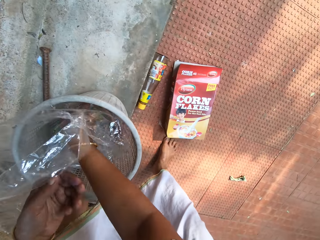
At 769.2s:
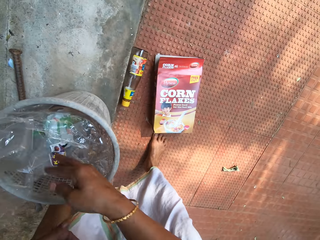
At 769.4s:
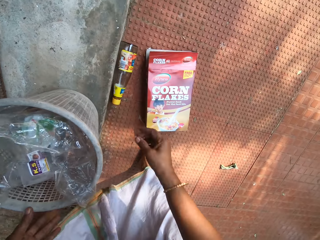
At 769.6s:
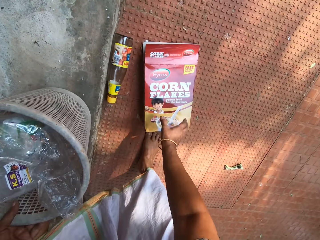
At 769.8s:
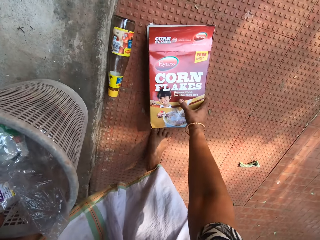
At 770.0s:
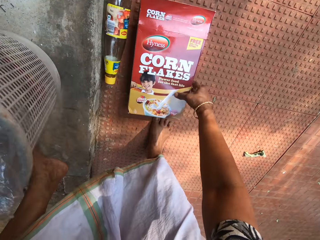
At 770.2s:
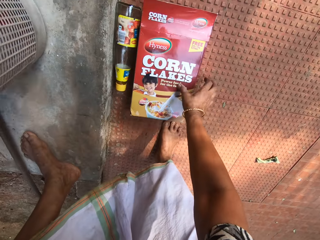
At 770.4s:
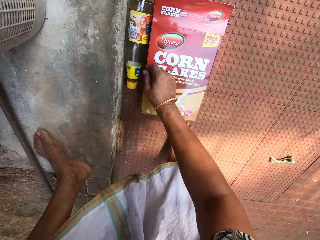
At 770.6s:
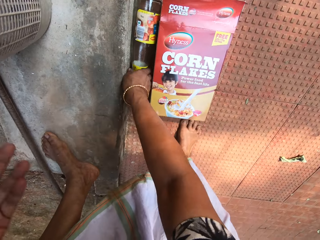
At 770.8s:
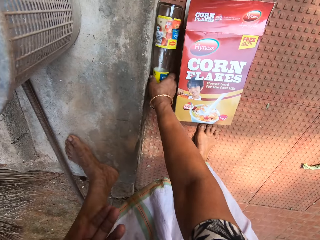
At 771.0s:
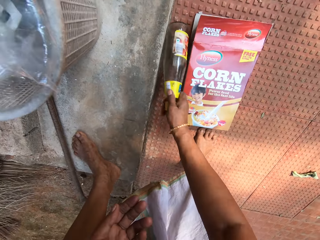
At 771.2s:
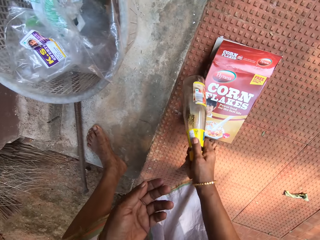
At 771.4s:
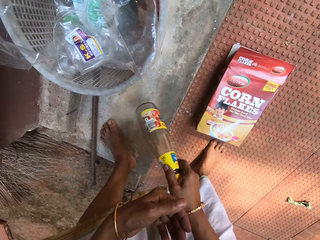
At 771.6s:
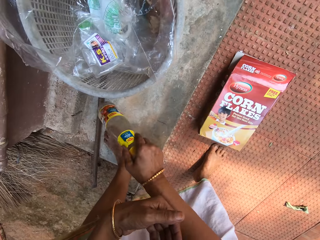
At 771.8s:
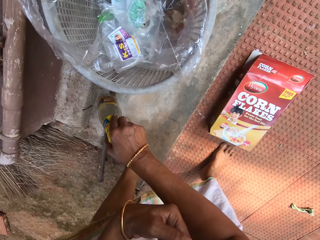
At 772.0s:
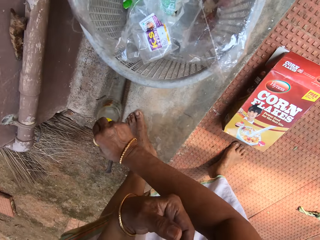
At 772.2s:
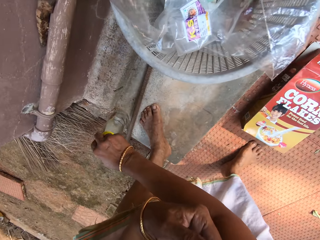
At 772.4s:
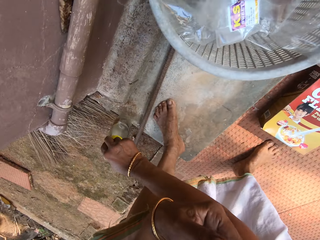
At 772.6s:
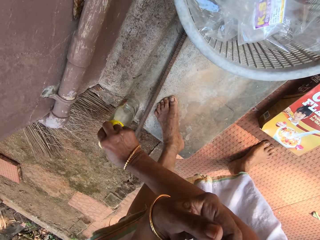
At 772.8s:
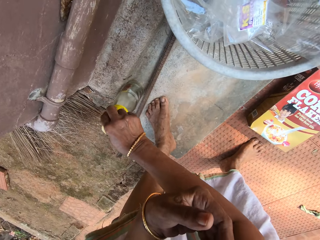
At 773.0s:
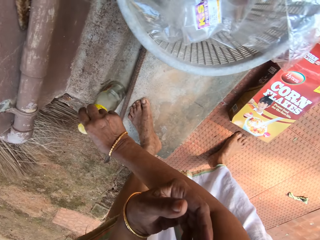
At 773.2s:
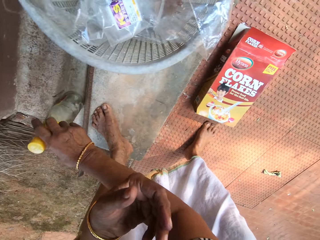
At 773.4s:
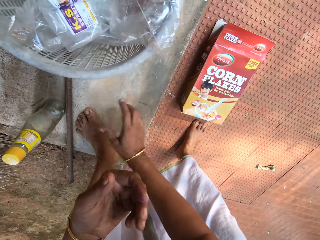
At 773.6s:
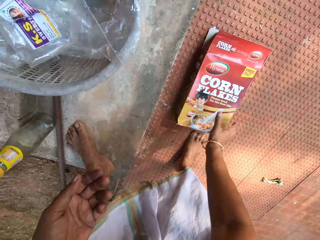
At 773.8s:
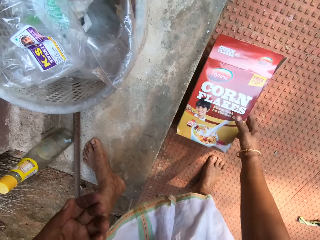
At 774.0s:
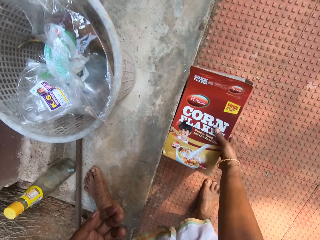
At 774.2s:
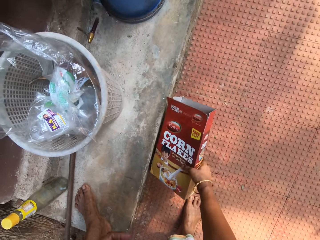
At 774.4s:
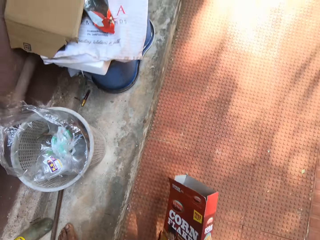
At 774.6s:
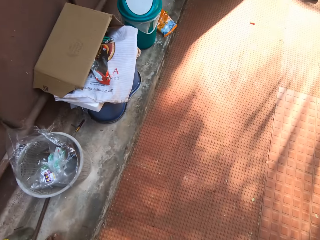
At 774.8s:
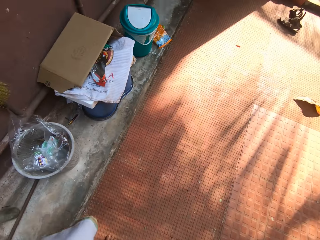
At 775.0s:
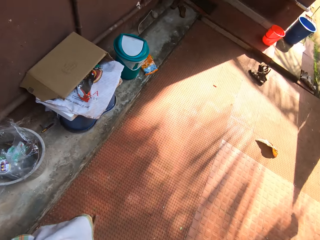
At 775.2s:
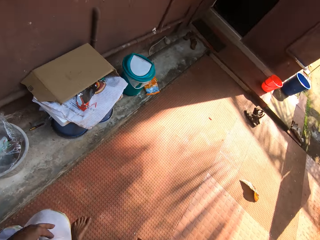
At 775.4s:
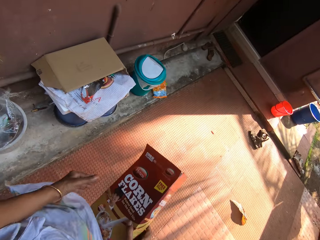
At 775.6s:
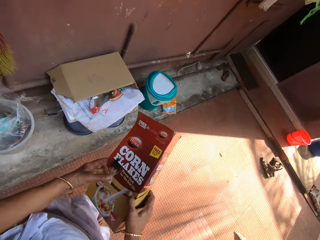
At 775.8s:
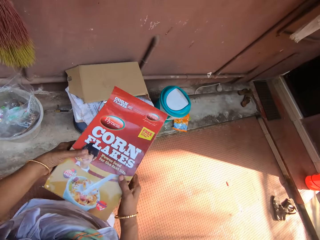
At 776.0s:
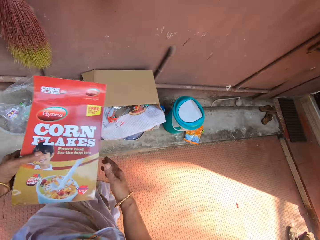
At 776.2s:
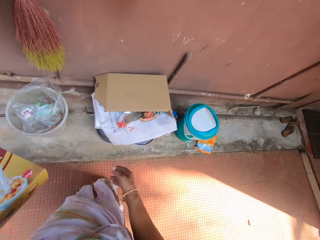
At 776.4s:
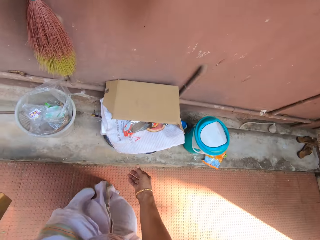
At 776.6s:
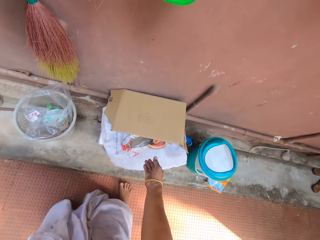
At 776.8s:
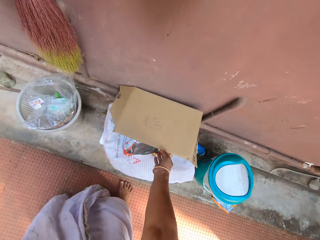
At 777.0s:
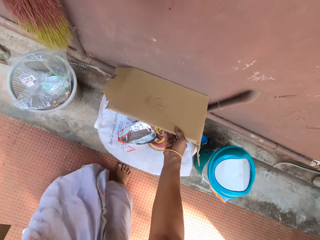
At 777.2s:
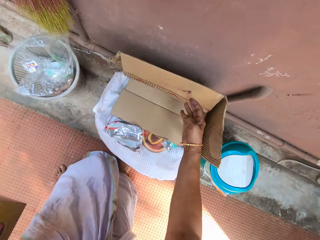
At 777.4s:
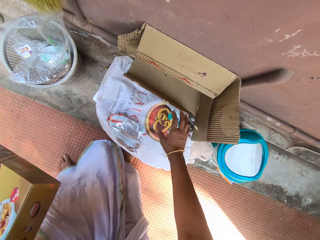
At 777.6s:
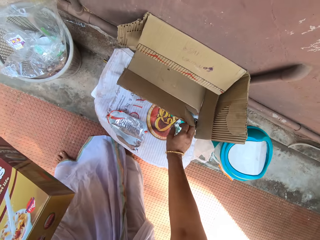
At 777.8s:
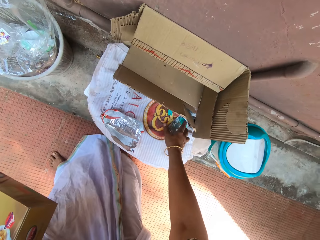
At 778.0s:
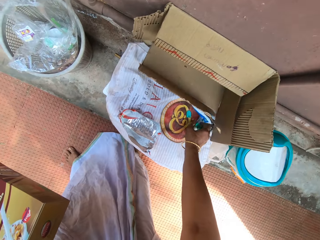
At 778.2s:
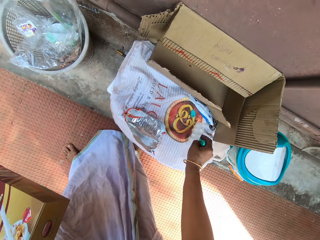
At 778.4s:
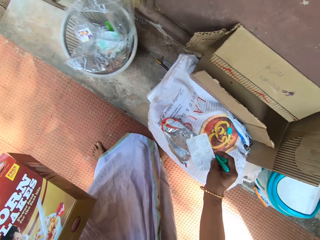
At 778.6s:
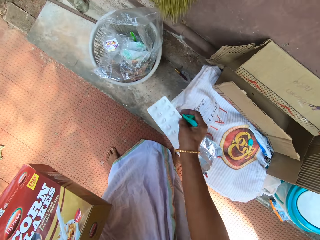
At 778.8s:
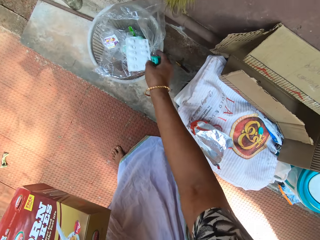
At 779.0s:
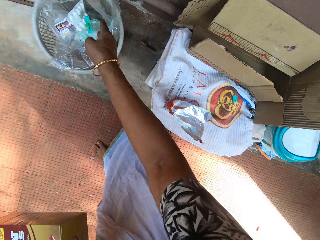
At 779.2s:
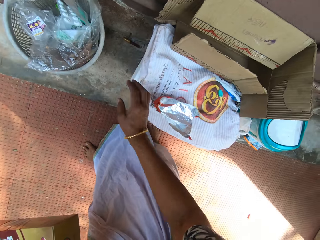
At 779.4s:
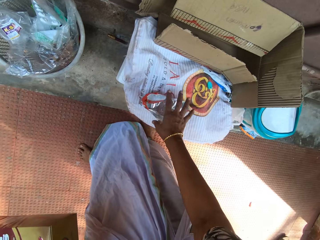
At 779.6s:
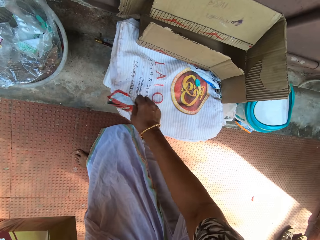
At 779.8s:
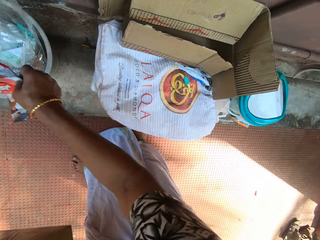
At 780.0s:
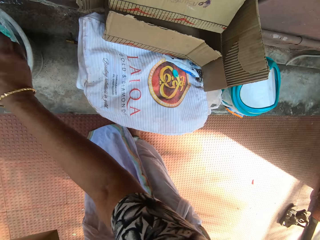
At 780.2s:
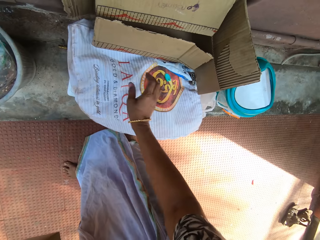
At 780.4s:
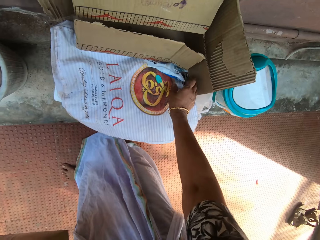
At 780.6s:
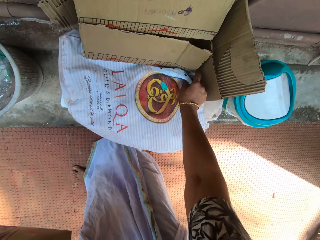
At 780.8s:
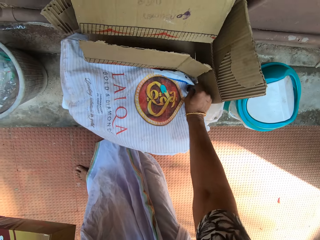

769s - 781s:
The camera wearer places the paper in the dustbin. She touches a cereal box on the ground with her right hand. She picks up a bottle from the ground with her right hand. She drops the bottle upright on the ground with her right hand. She picks up the cereal box from the ground with her right hand. She holds the cereal box with both hands. She flips a carton with her right hand. She lifts the carton. She picks up a pill sachet from a bag with her right hand. She puts the pill sachet in the bin with her right hand. She picks up a plastic wrap from the bag with her right hand. She puts the plastic wrap in the bin with her right hand. She picks up a plastic wrap from the bag with her right hand.

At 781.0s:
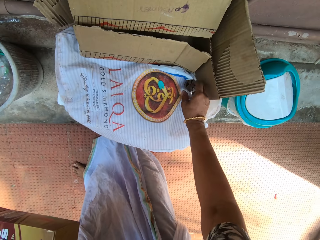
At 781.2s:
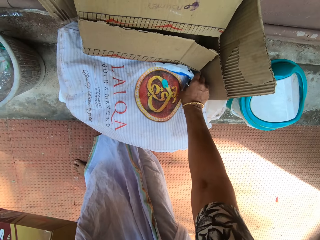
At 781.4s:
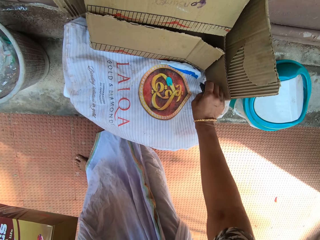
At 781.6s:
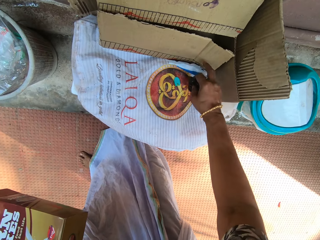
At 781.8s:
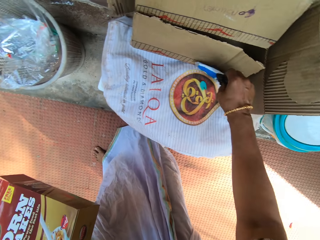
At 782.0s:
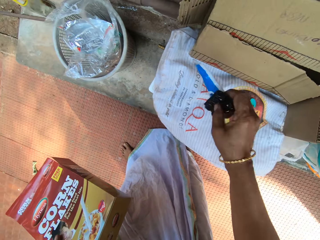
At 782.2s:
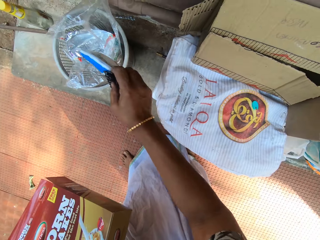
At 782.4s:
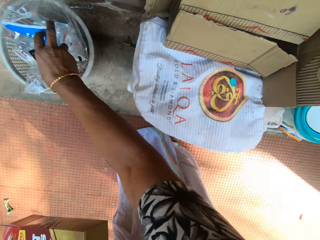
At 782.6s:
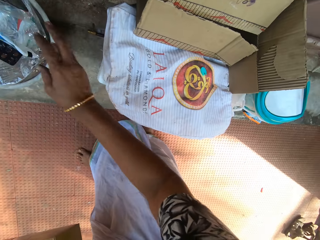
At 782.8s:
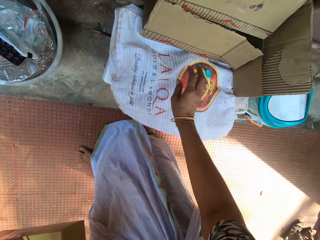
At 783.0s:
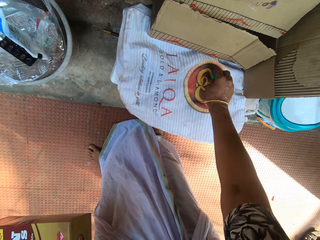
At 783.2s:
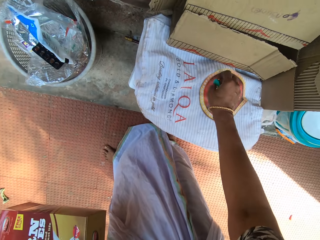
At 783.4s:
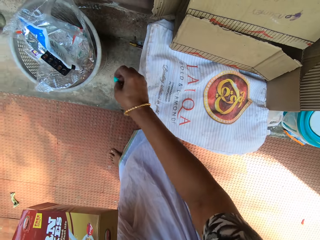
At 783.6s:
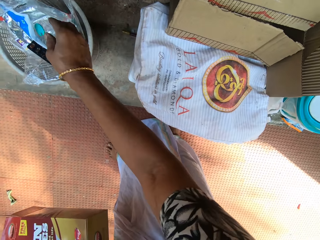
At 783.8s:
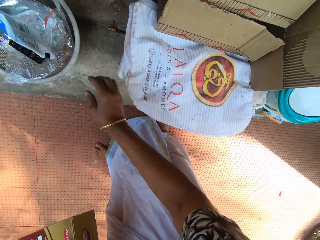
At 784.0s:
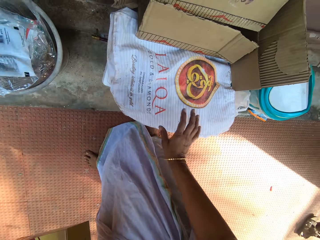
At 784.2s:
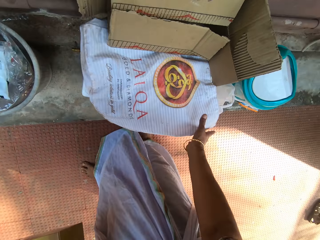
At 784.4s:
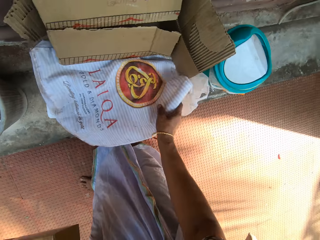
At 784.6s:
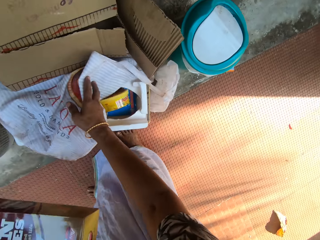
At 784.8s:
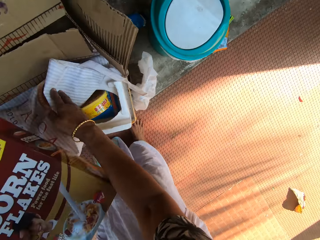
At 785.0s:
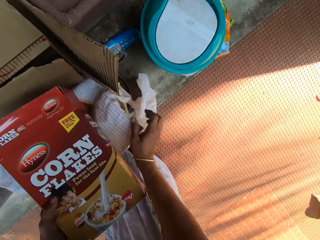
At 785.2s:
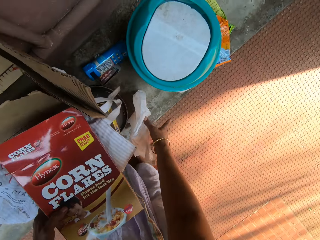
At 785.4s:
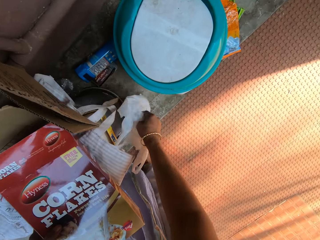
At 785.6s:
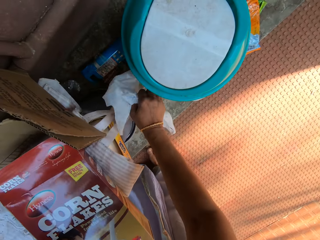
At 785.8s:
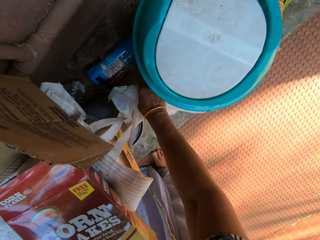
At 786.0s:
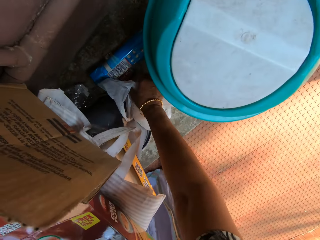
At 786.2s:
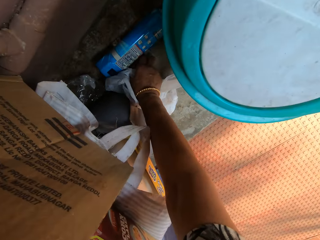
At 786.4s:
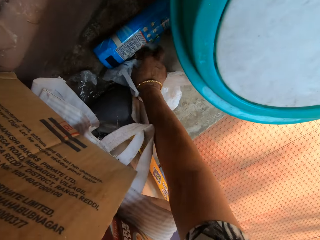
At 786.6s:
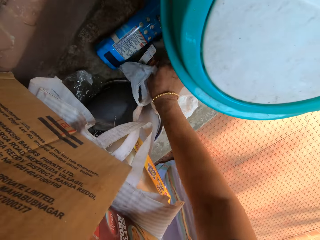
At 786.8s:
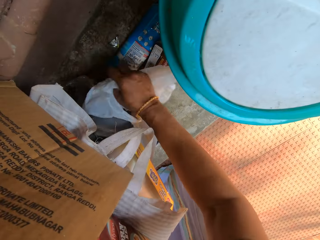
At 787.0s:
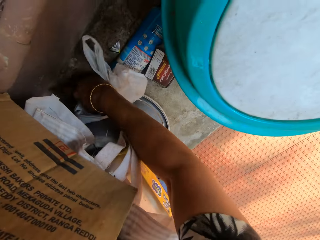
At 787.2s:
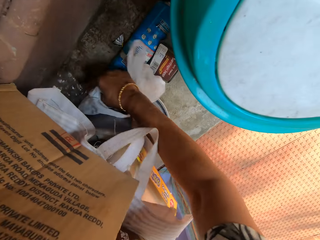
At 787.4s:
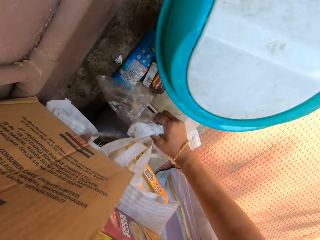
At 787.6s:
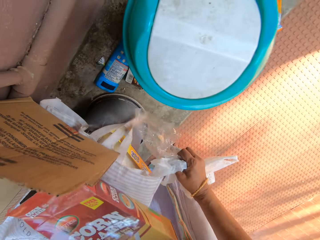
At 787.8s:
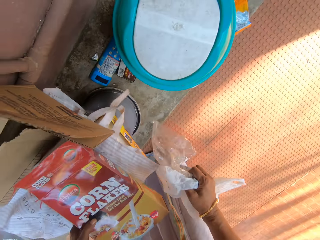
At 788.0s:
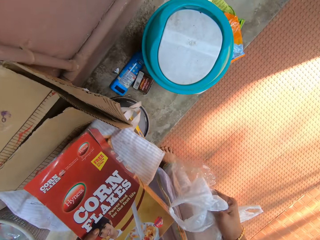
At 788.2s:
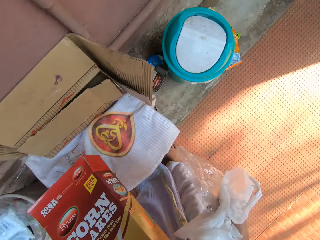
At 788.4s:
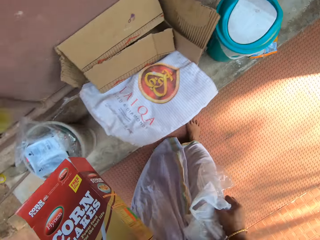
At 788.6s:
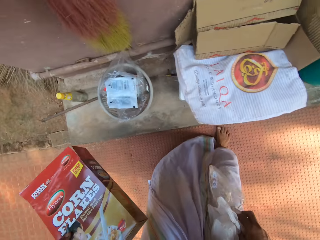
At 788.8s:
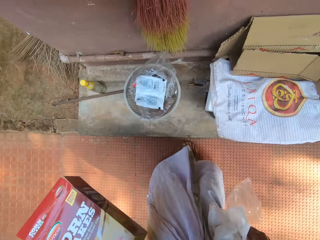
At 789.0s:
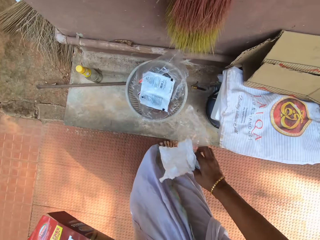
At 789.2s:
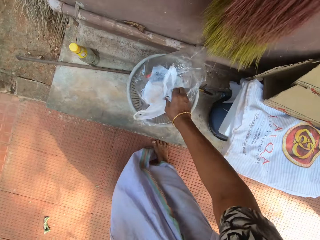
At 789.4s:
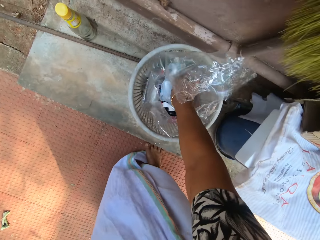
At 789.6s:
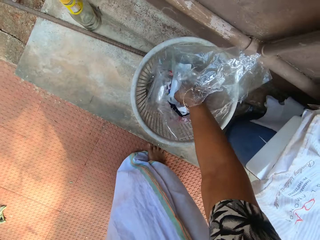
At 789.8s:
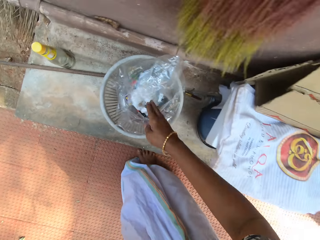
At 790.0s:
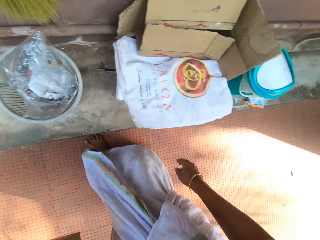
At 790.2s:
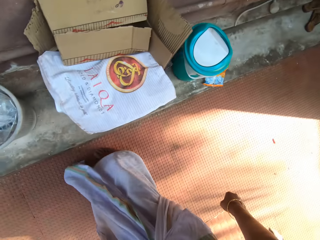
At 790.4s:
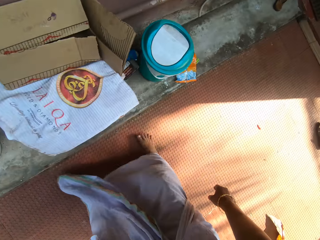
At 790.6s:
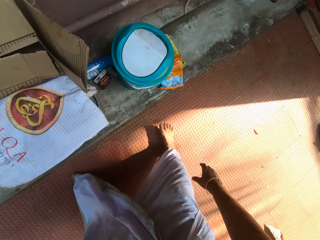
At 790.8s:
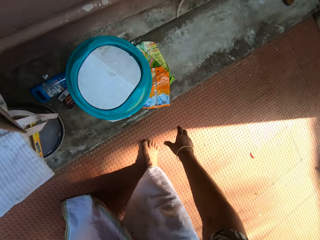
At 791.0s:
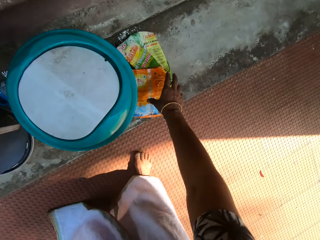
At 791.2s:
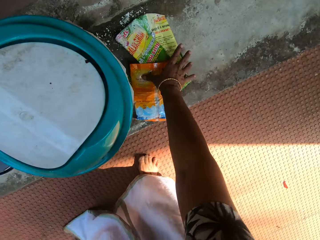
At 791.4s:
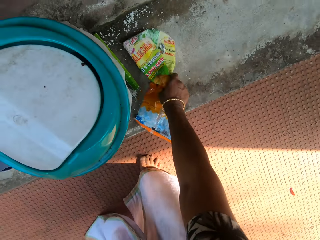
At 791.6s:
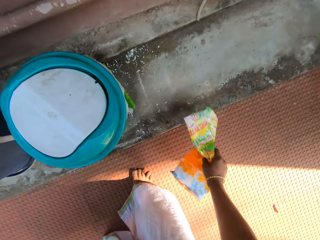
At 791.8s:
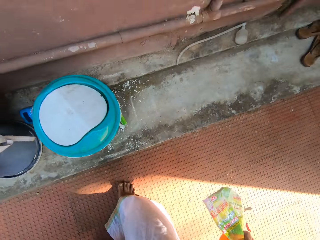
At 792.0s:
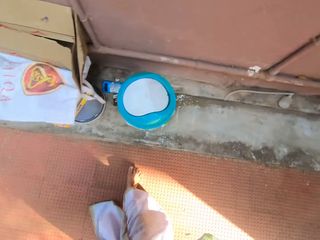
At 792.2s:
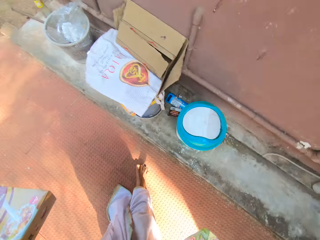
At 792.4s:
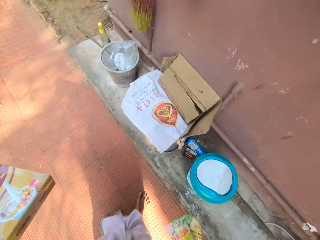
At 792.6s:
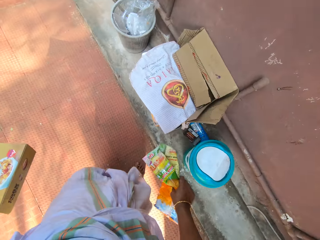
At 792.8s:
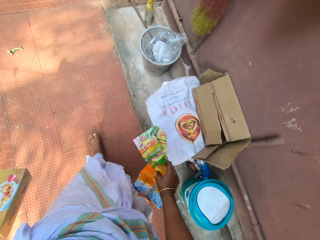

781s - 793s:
The camera wearer puts the plastic wrap in the bin with her right hand. She picks up a plastic wrap from the bag with her right hand. She puts the plastic wrap in the bin with her right hand. She opens the bag with her right hand. She lifts a sack. She picks up a plastic bag from the ground with her right hand. She touches a container on the ground with her right hand. She picks up the plastic bag from the ground with her right hand. She puts the plastic wraps in the bin with her right hand. She picks up some plastic wraps from the ground with her right hand.
